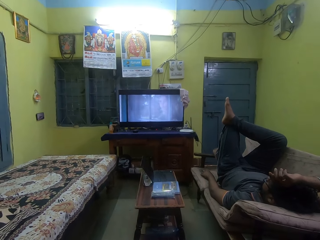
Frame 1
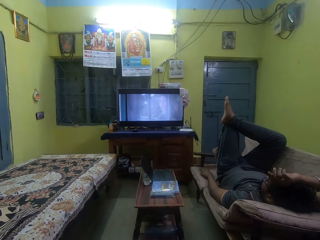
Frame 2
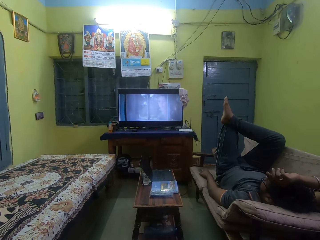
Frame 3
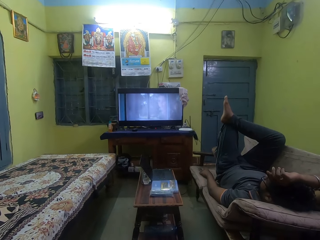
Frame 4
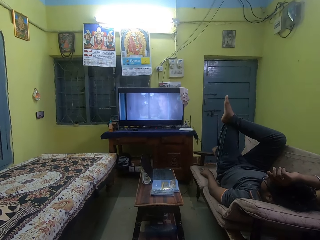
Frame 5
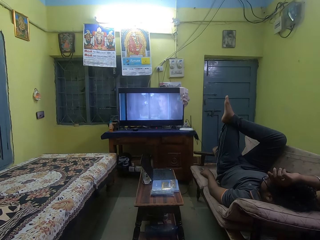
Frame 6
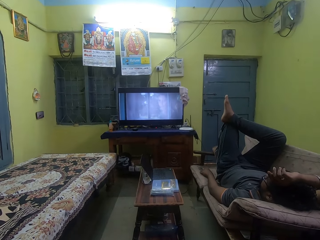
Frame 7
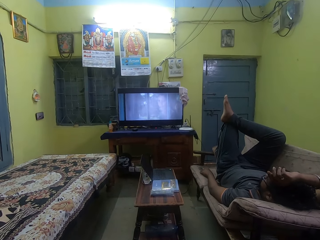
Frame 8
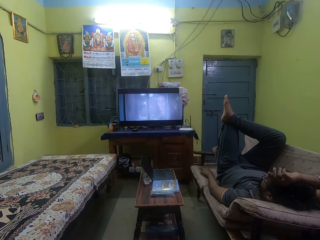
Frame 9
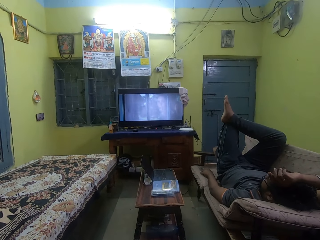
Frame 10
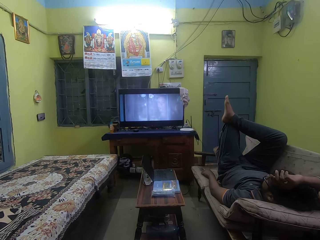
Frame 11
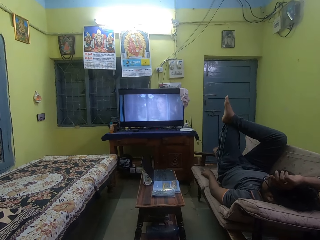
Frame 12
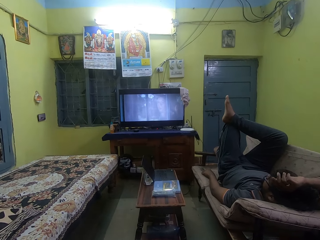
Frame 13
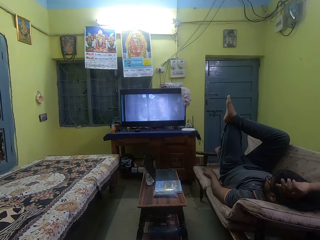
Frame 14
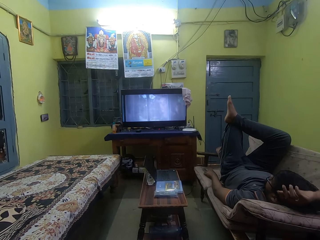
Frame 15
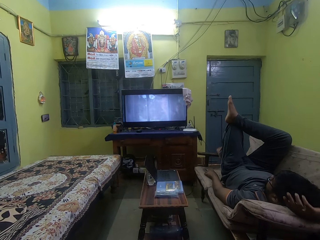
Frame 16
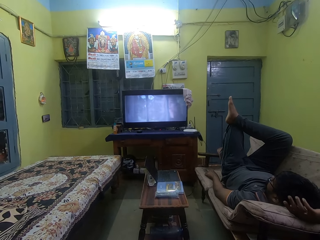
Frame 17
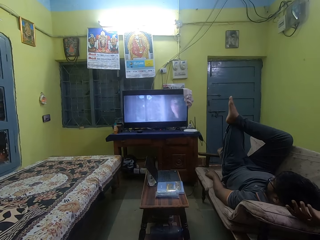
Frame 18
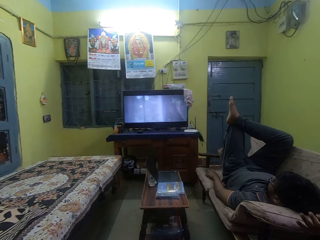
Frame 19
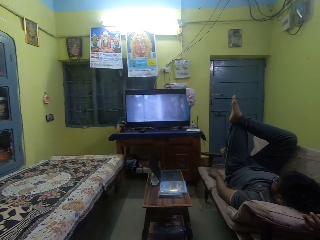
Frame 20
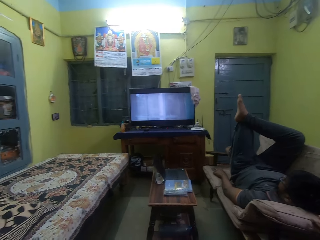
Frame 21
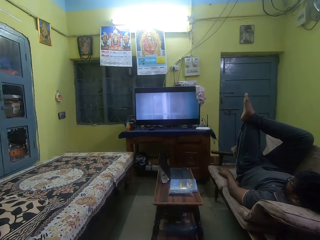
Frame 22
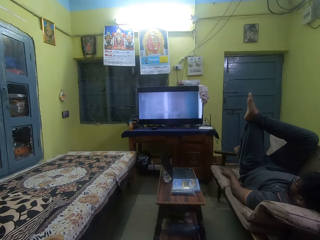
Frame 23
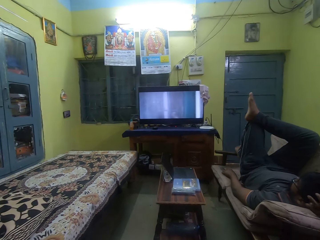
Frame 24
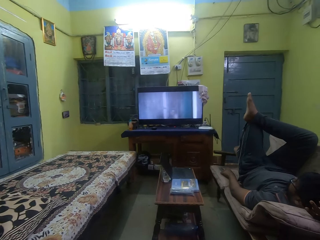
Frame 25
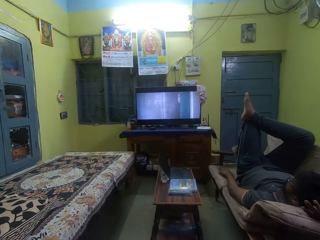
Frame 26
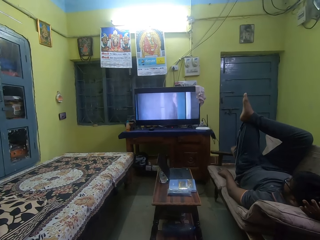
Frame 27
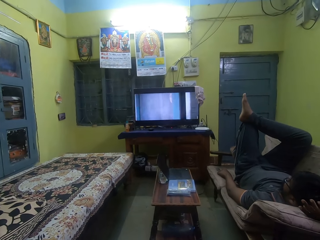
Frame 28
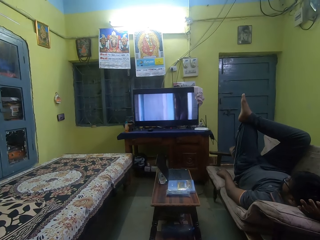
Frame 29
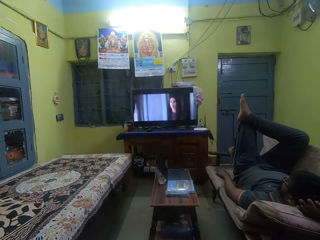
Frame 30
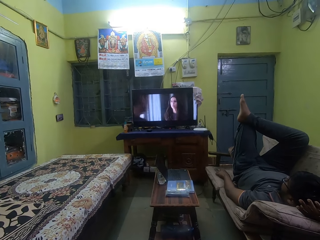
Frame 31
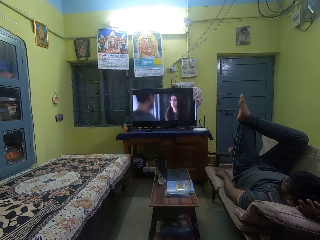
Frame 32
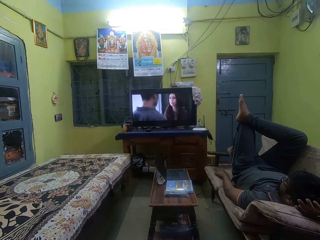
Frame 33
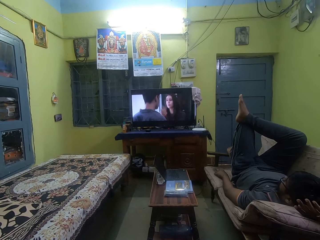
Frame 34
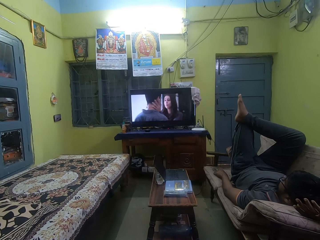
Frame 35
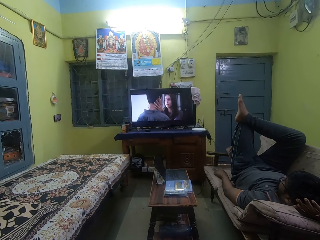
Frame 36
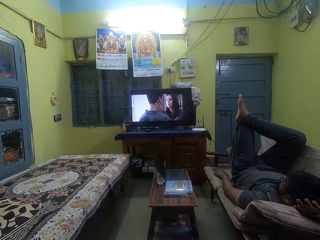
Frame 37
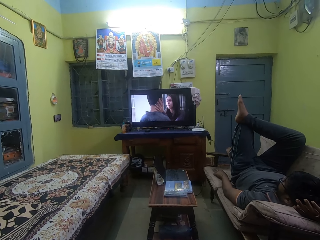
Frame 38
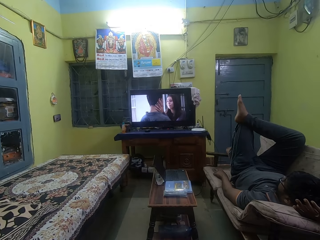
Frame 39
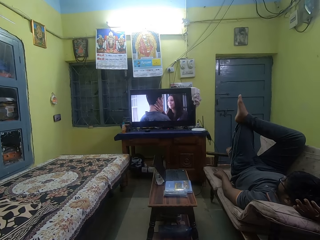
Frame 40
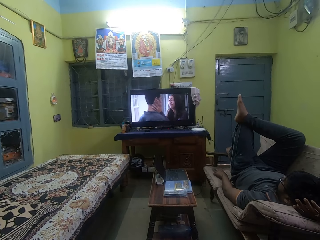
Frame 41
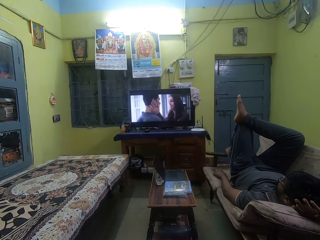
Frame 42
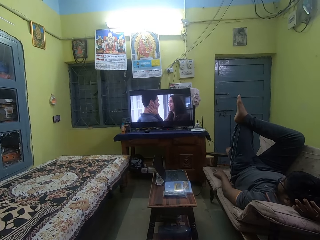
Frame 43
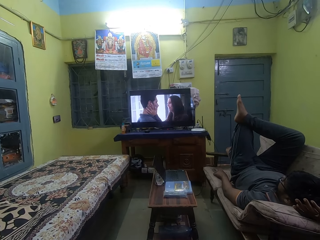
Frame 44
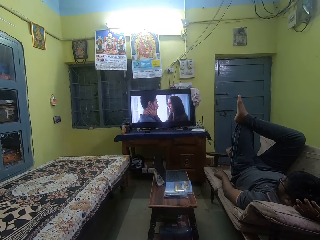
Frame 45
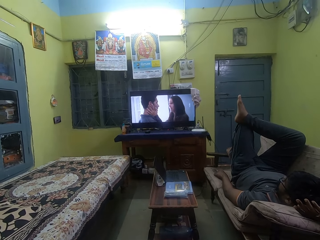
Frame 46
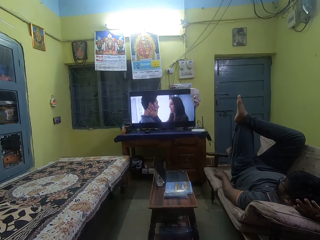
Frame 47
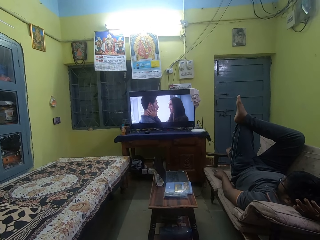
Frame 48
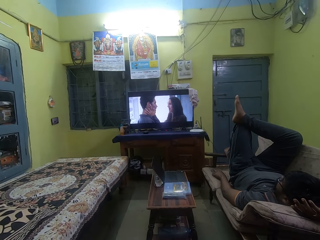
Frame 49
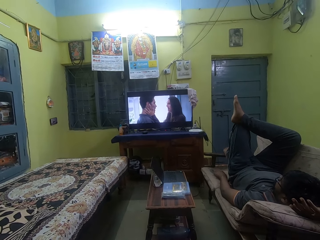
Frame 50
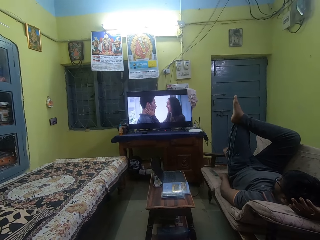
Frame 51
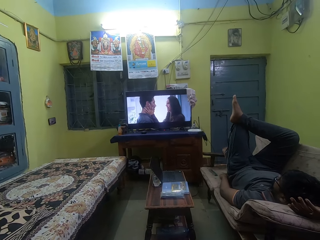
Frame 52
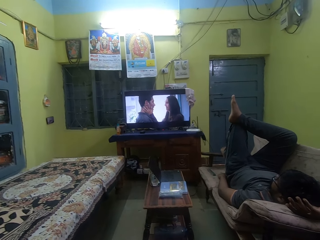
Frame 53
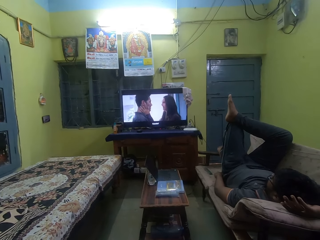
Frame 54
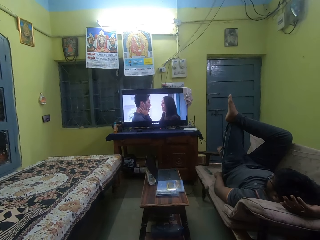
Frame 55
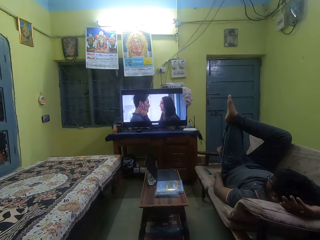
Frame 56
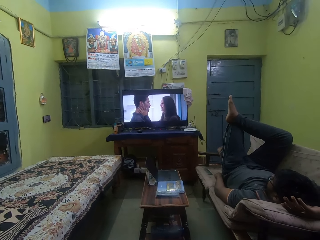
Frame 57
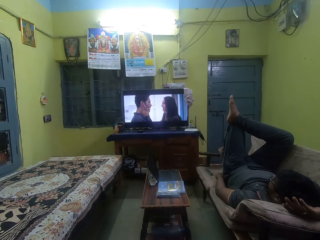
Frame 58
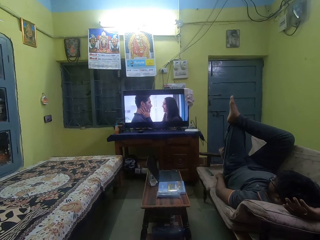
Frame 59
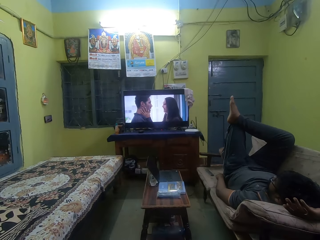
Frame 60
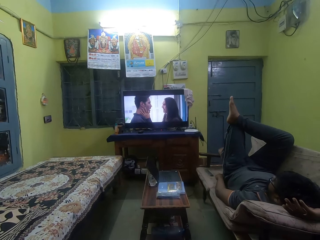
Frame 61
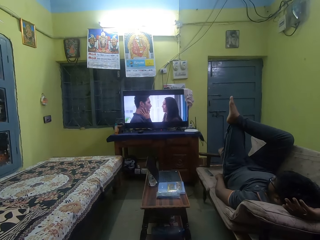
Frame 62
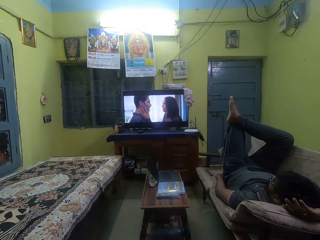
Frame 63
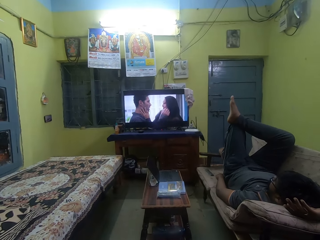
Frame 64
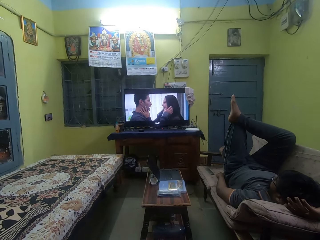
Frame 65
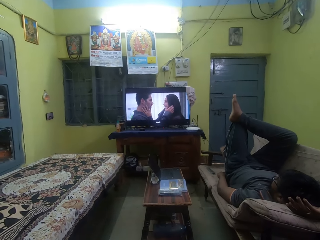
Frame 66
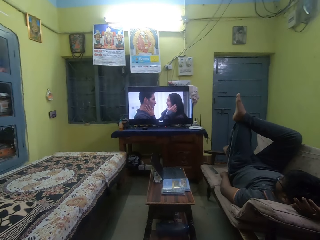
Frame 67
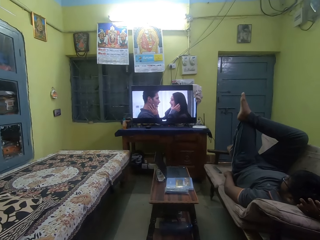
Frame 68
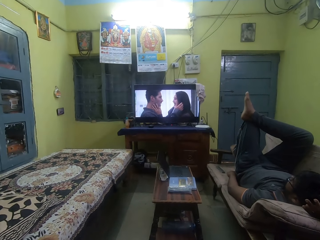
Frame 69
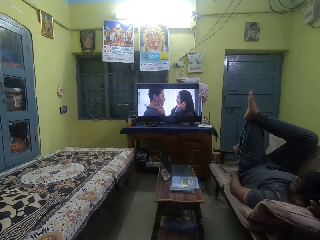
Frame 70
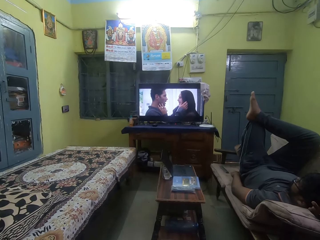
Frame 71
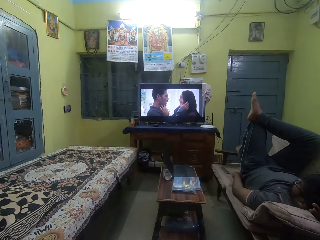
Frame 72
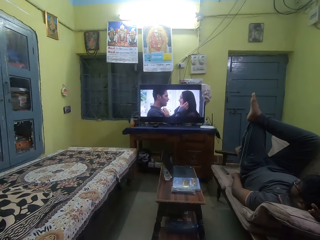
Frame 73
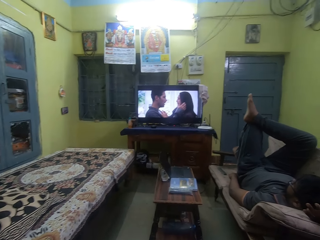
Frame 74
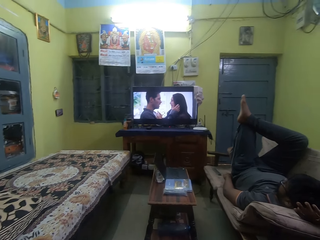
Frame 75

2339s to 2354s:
The man places his right hand on the chair. He places his left hand on the chair.

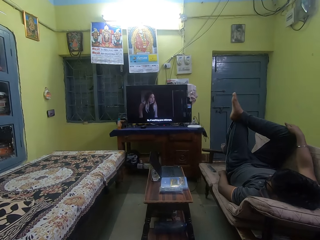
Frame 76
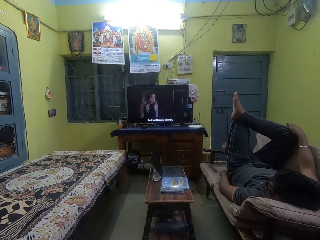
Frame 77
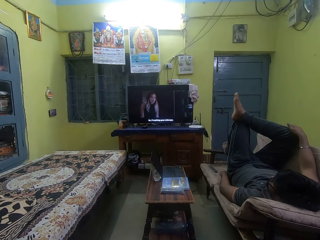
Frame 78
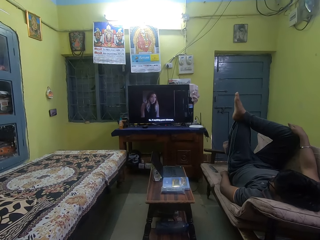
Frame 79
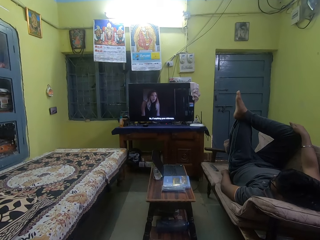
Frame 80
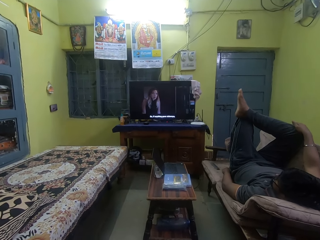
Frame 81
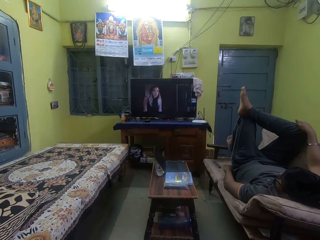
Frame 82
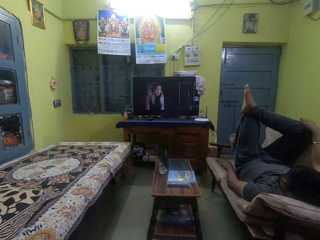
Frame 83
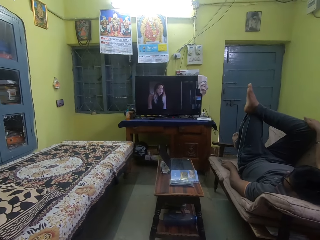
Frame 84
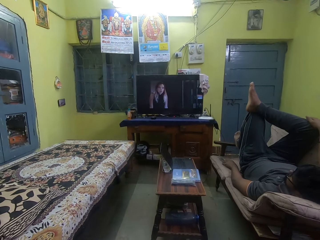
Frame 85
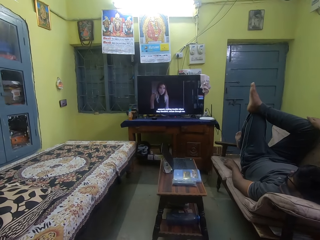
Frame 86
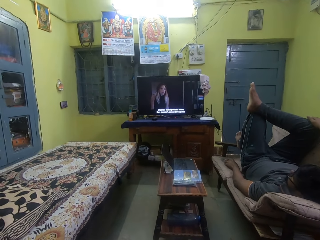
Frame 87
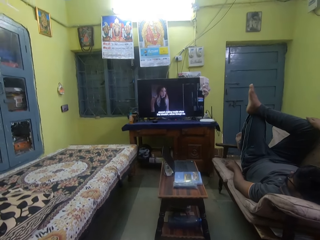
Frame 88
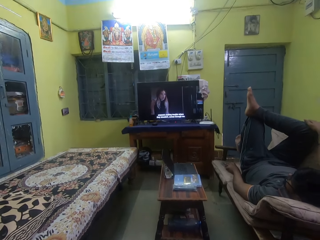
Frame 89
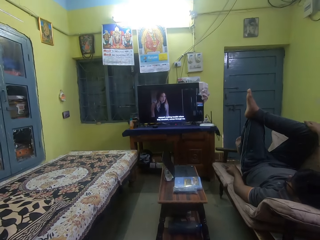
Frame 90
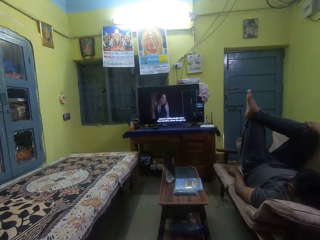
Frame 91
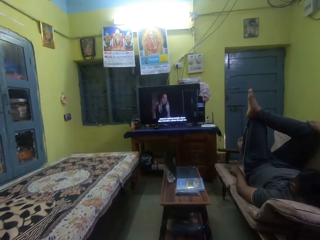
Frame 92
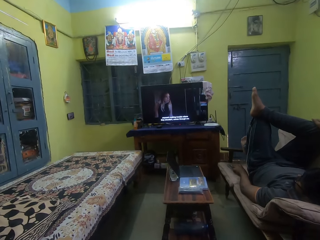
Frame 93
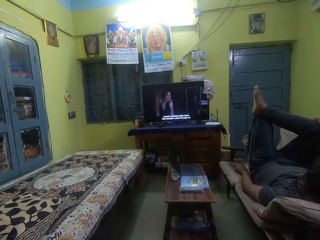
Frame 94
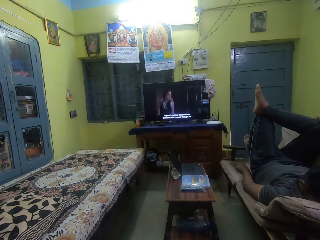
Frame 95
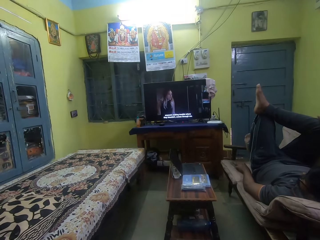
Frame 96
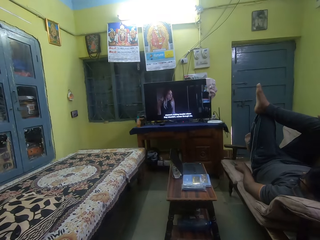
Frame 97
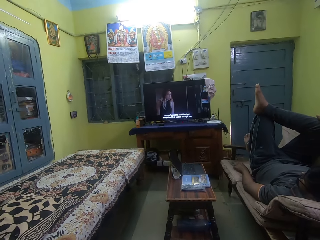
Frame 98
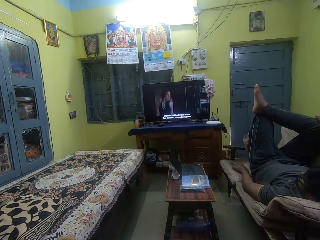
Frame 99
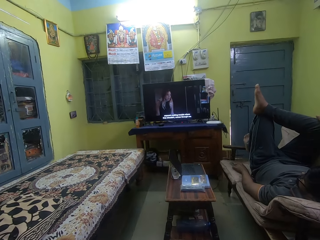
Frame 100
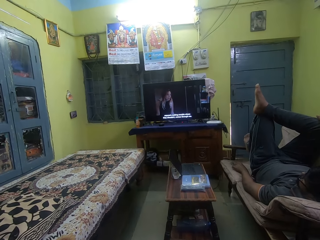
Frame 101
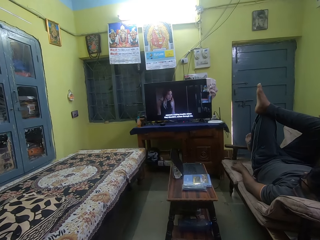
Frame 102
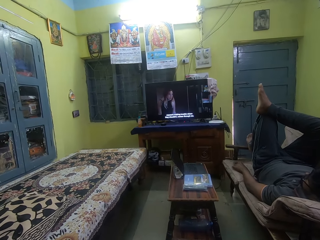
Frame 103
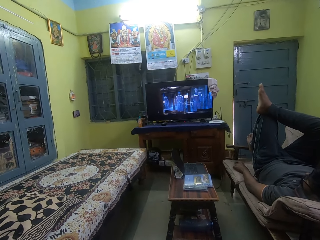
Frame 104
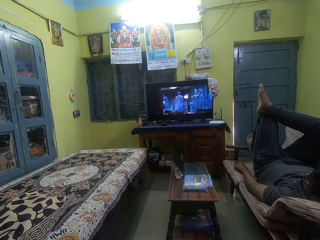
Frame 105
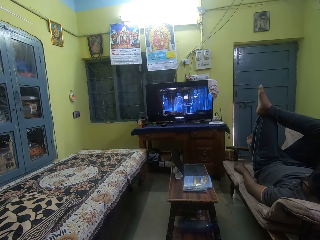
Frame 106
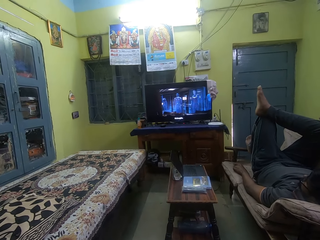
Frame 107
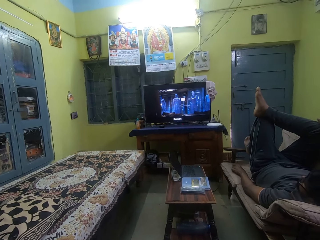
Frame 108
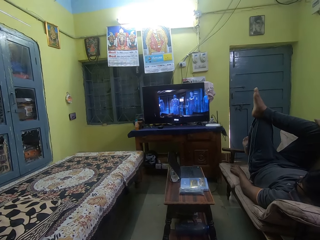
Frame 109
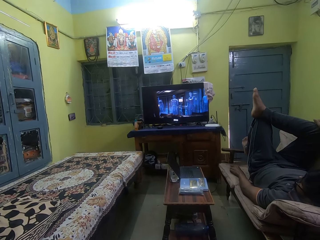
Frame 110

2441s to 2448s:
The man places his left hand on the remote on the chair.
